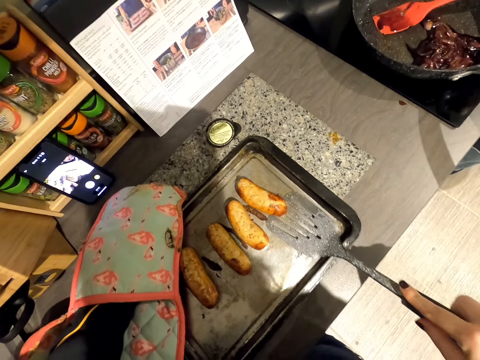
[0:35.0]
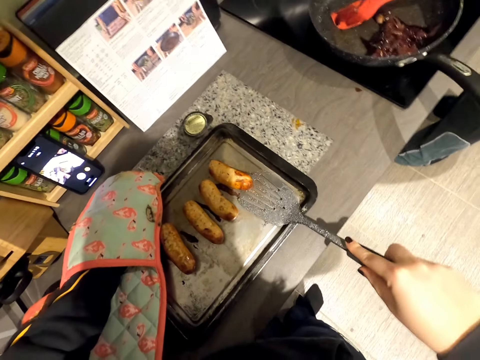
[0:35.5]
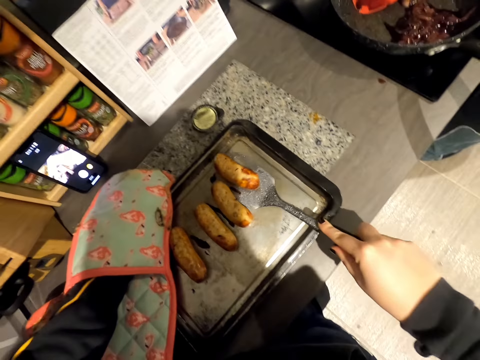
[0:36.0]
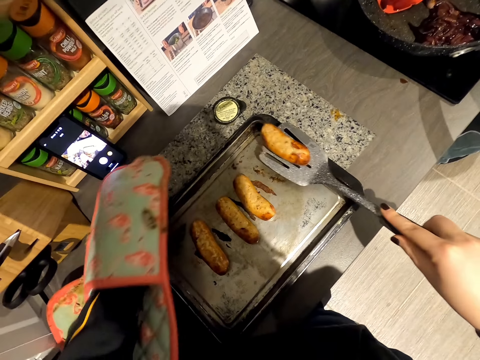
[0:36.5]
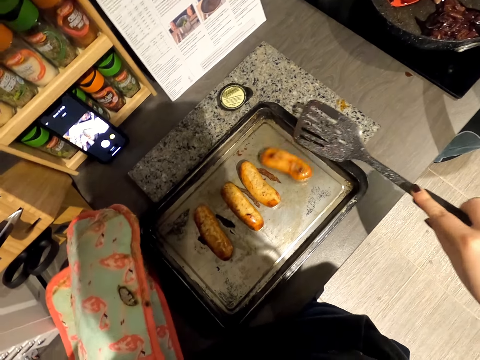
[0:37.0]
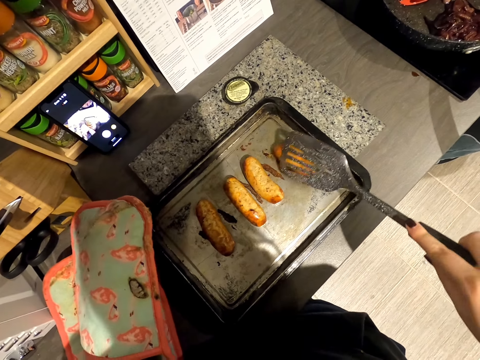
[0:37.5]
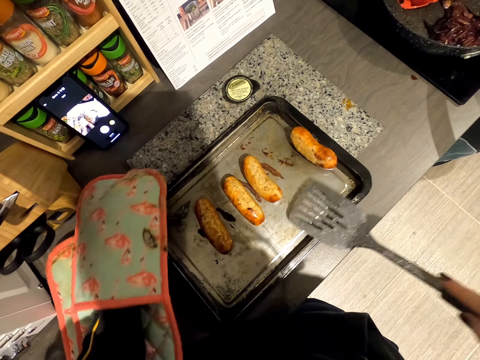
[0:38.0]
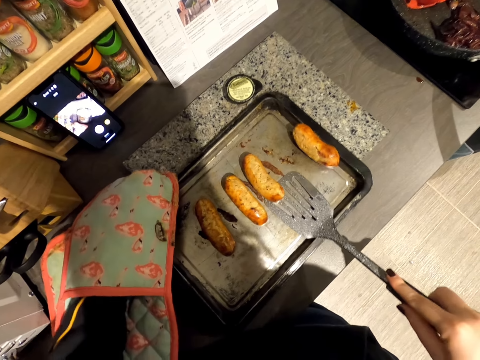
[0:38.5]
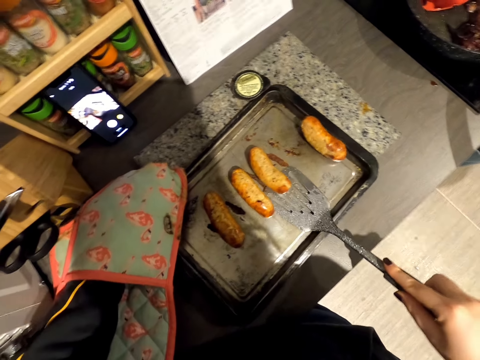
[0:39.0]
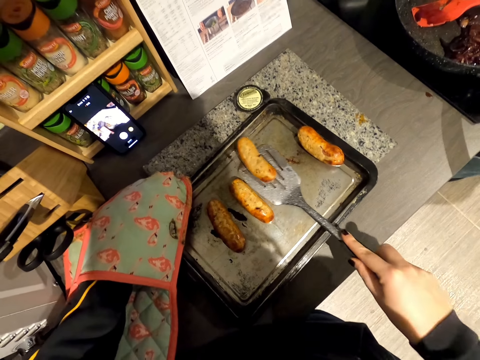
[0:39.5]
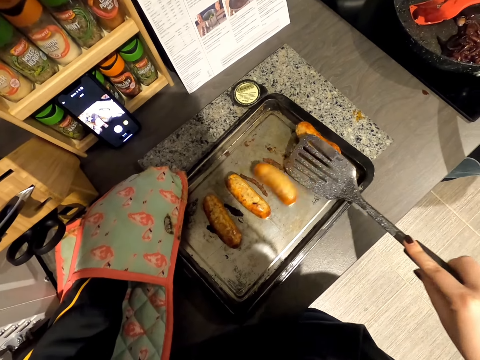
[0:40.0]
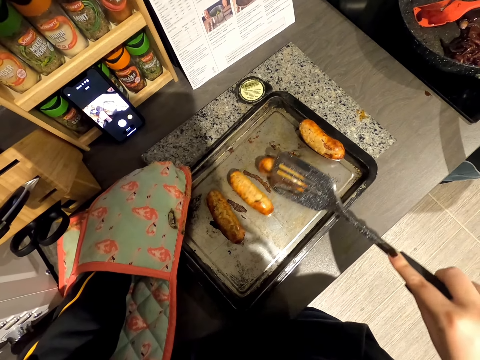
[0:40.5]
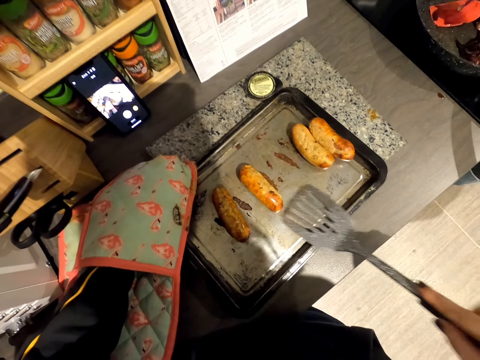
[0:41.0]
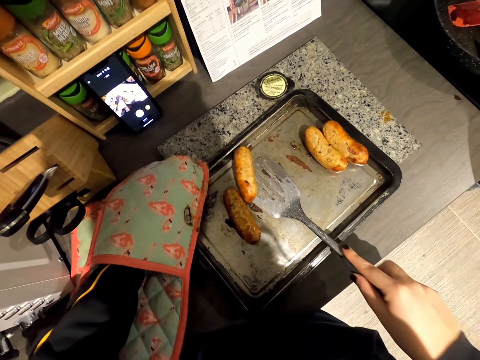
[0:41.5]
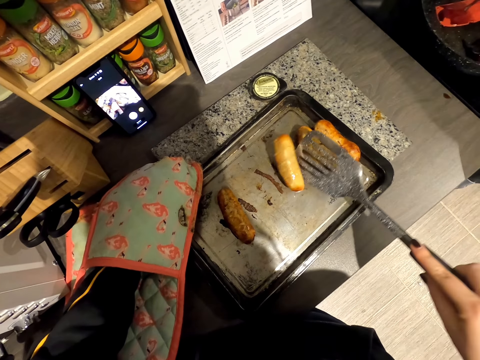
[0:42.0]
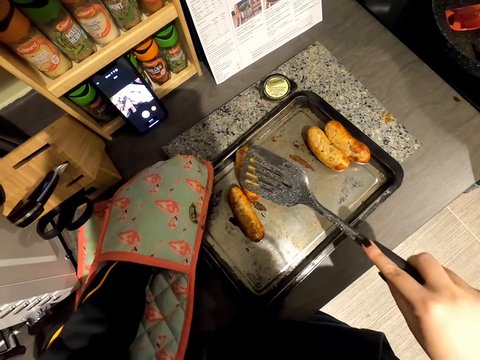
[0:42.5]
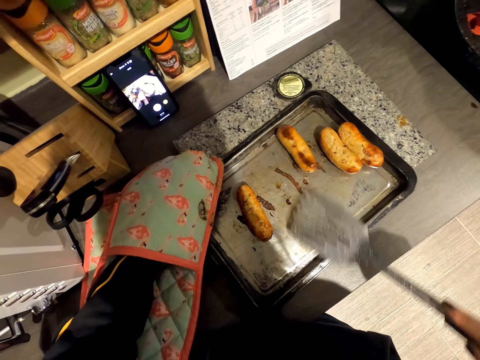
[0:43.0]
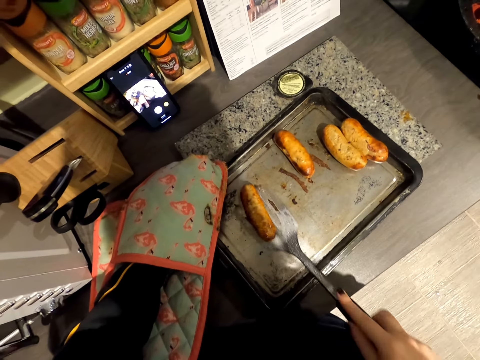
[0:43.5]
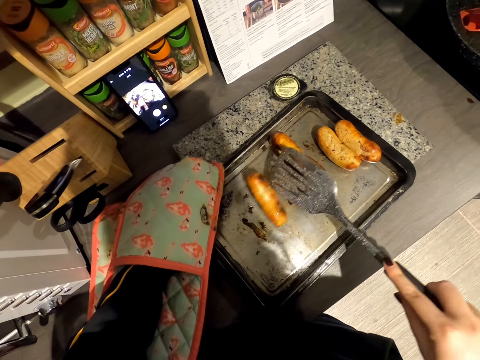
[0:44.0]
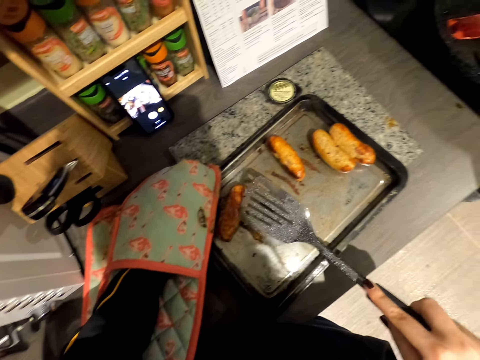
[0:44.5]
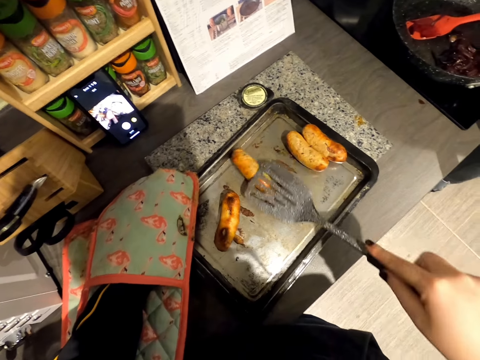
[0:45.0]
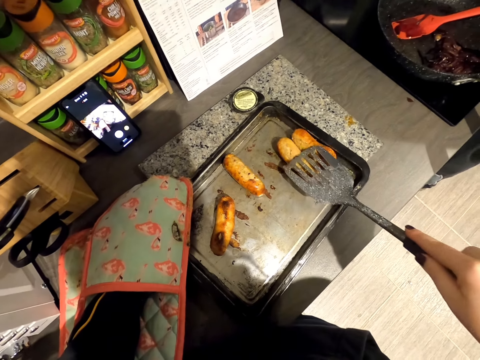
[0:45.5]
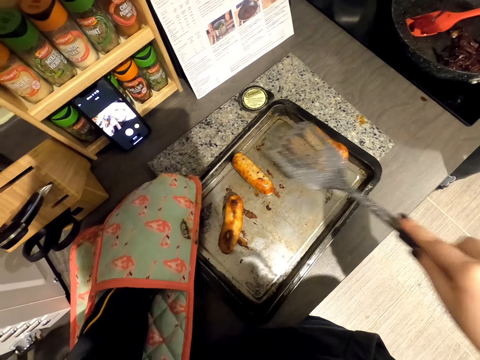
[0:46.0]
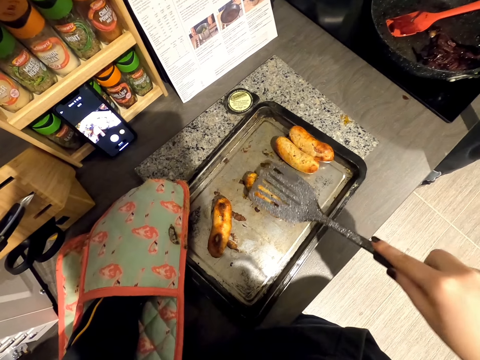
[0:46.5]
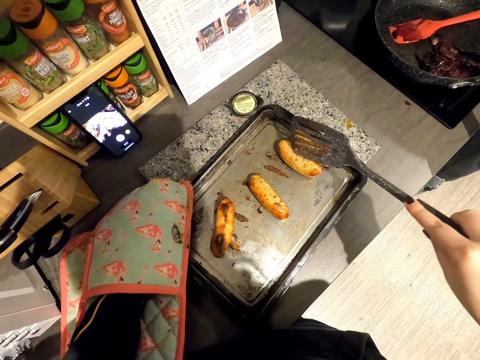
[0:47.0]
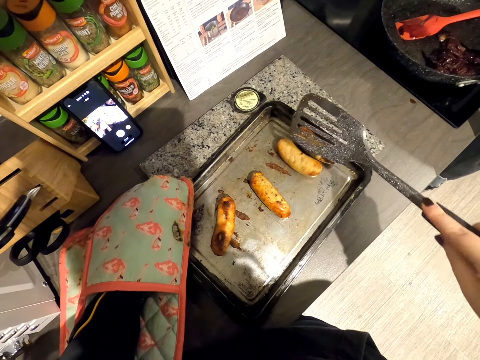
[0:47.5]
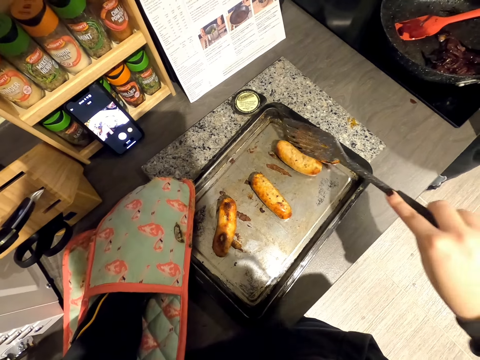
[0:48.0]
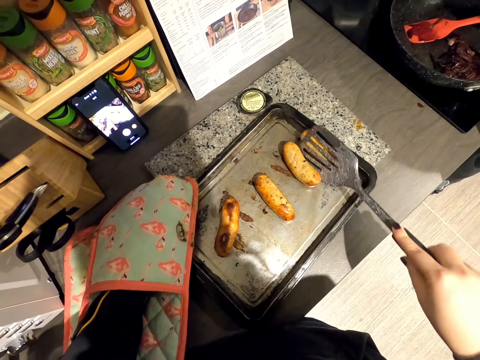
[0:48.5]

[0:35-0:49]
The camera wearer moves the sausages on the oven plate.

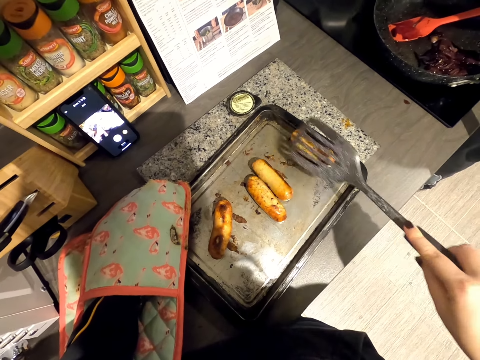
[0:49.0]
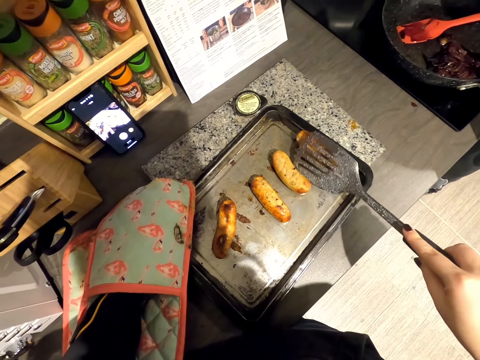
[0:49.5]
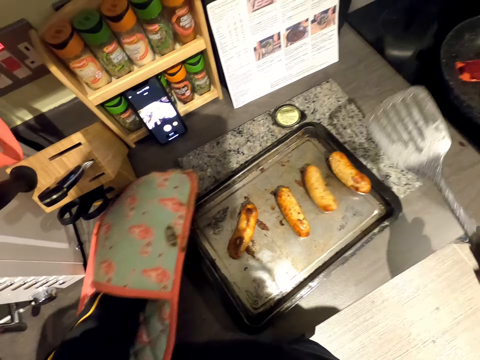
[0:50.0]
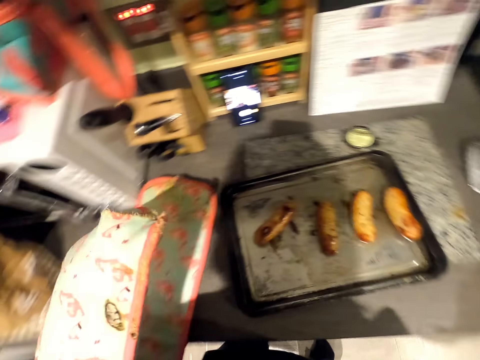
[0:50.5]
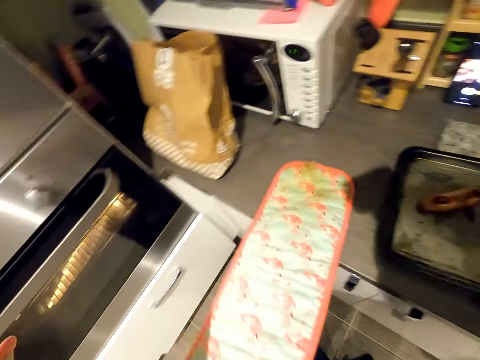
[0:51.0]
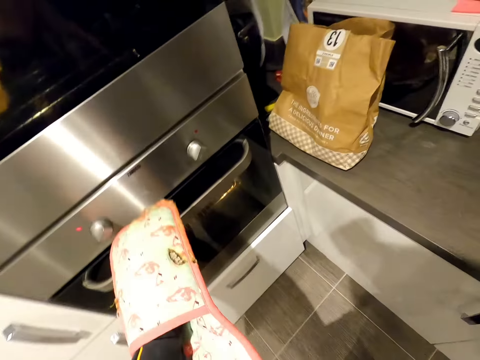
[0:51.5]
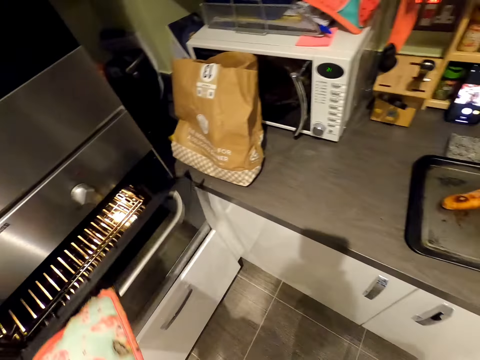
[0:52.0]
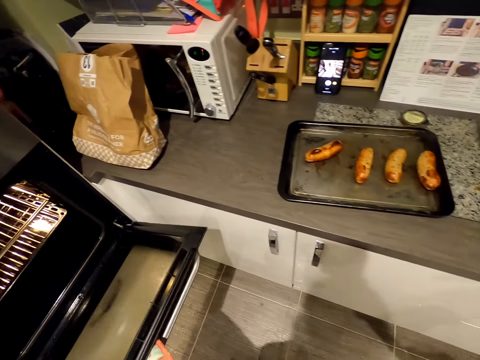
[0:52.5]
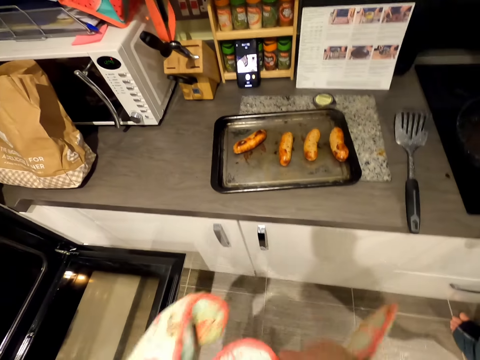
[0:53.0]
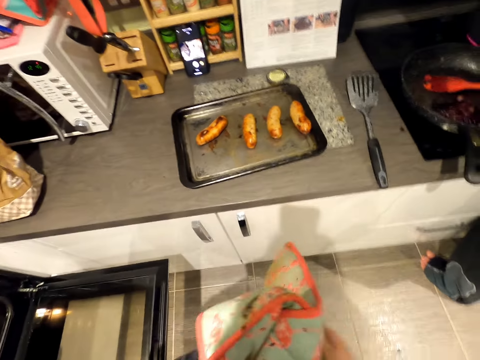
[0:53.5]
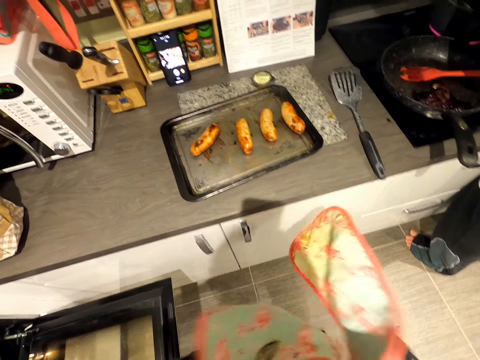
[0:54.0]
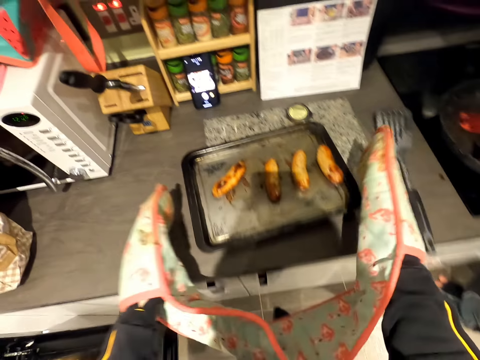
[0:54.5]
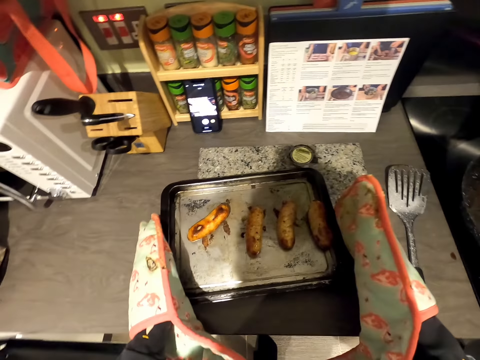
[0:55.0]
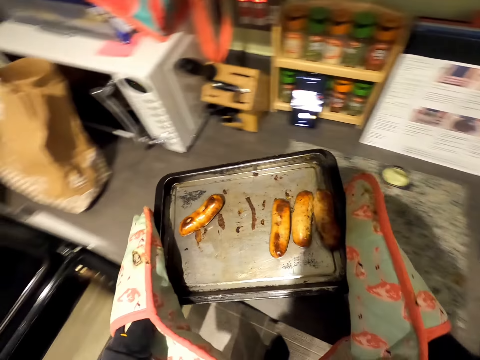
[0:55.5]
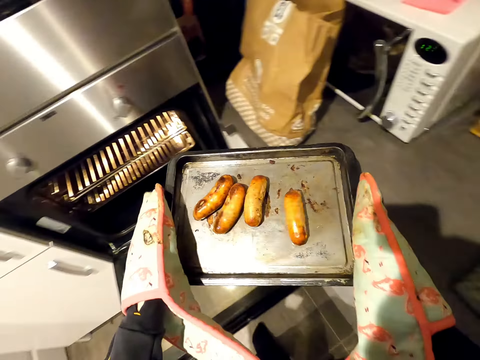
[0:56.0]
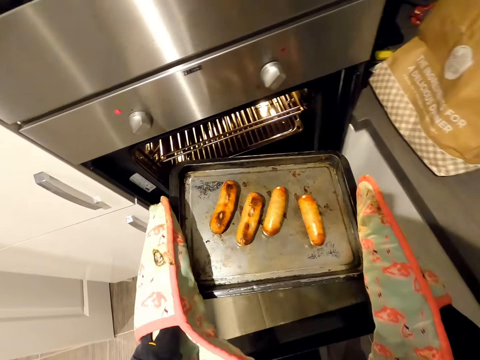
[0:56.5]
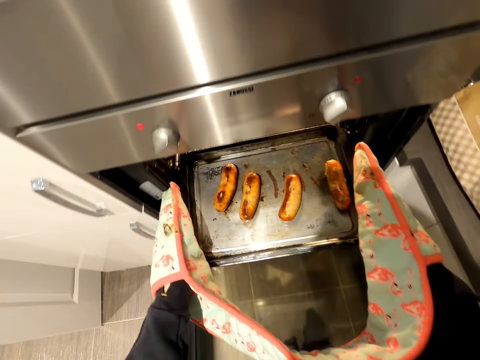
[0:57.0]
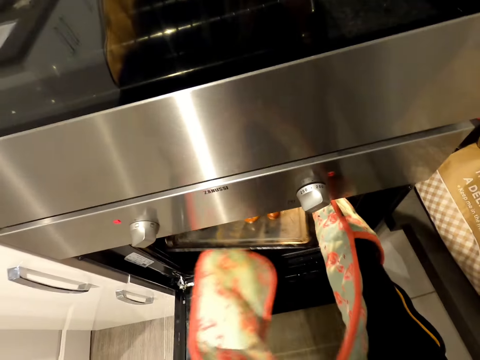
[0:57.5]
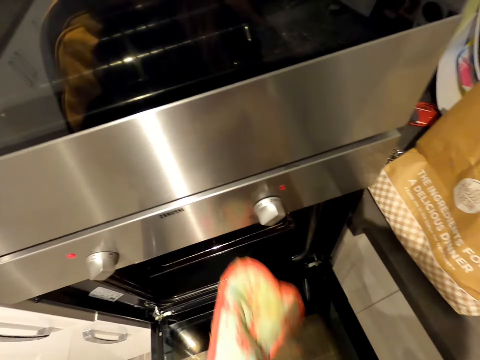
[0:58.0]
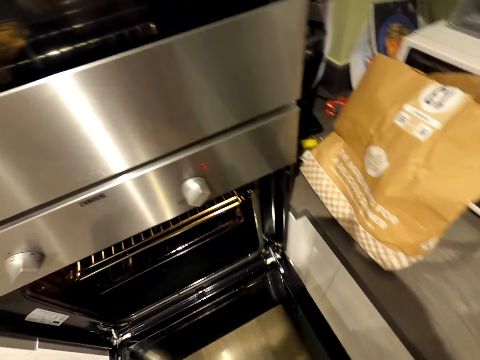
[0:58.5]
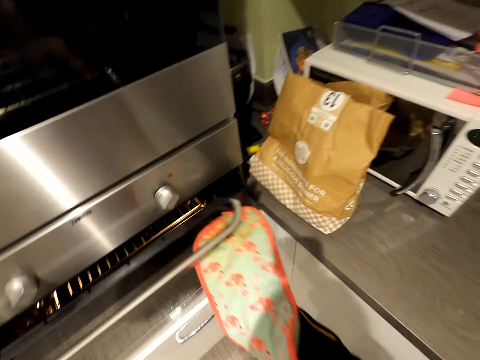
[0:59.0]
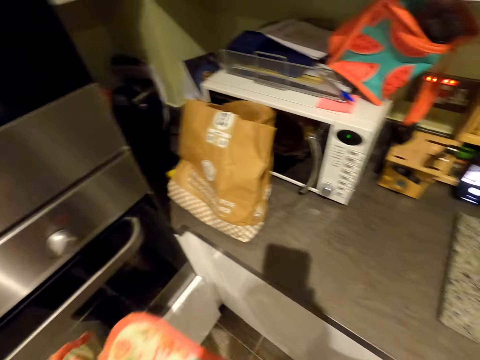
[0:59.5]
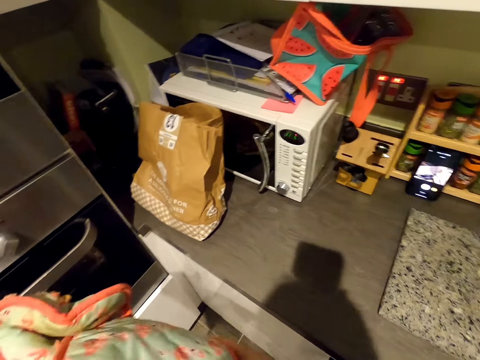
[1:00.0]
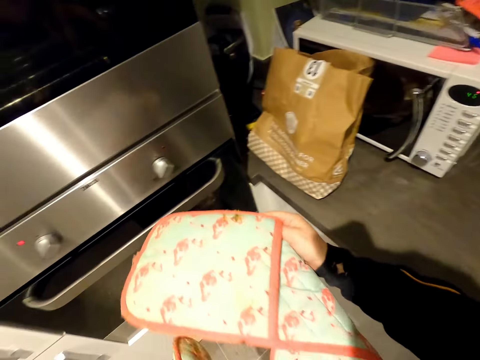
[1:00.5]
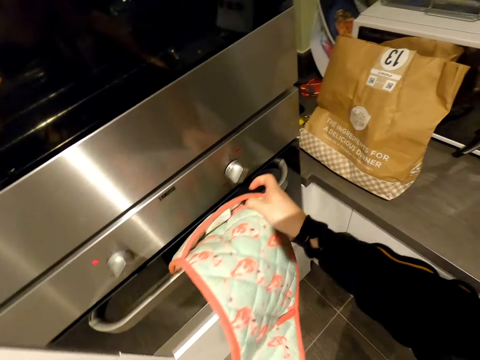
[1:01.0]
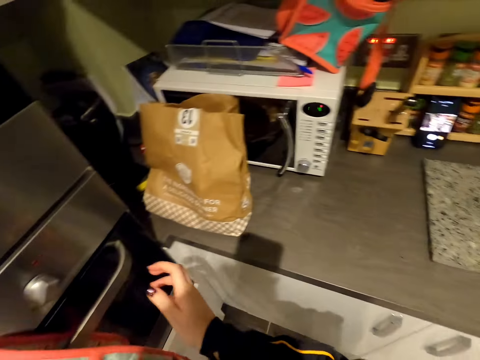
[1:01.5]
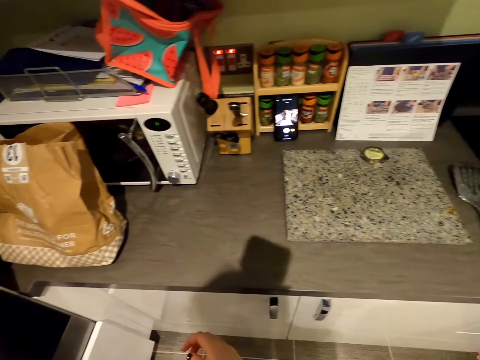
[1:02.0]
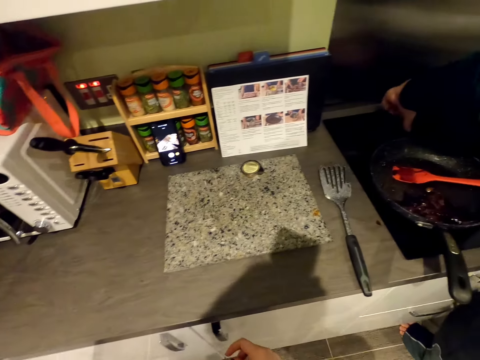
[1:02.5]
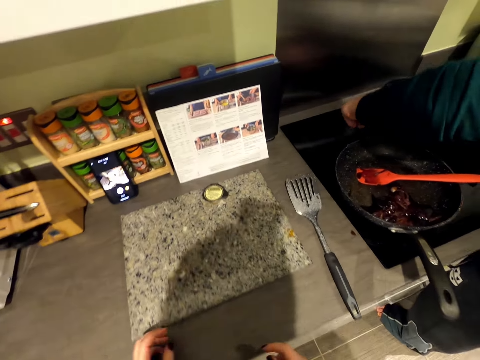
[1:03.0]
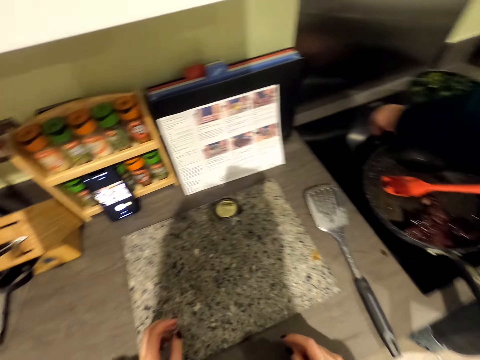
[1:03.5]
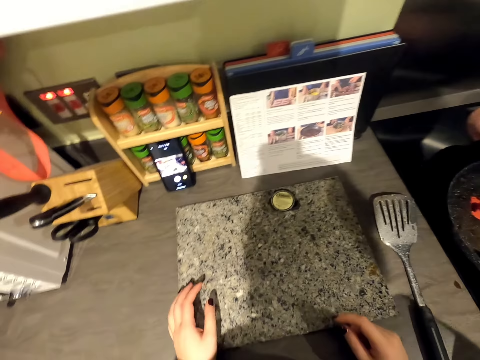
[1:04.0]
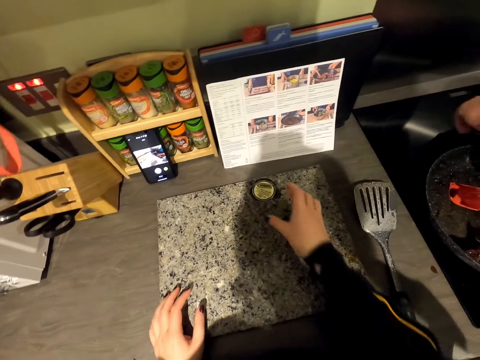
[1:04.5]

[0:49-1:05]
The camera wearer opens the oven. They wear oven gloves. They pick up the oven plate with sausages. They put the oven plate in the oven. They close the oven door. They put the oven gloves on the oven door. They walk in the kitchen.
